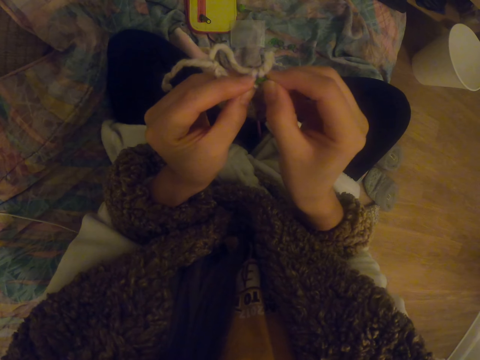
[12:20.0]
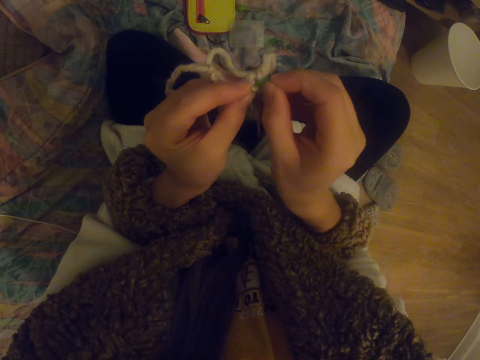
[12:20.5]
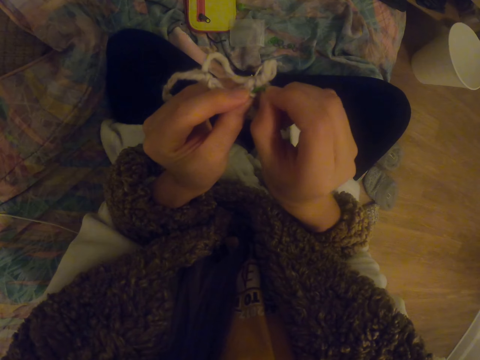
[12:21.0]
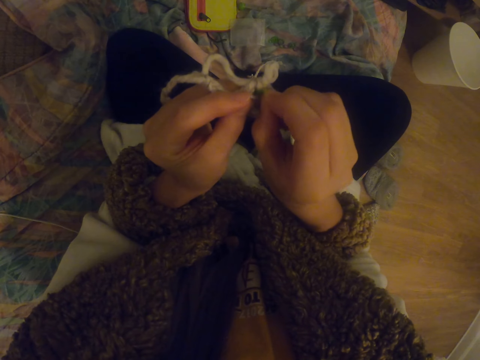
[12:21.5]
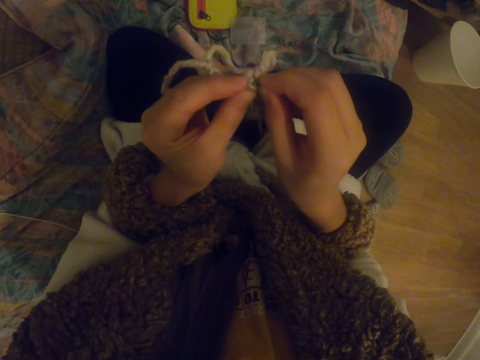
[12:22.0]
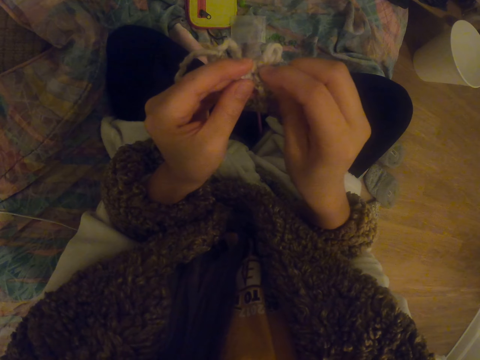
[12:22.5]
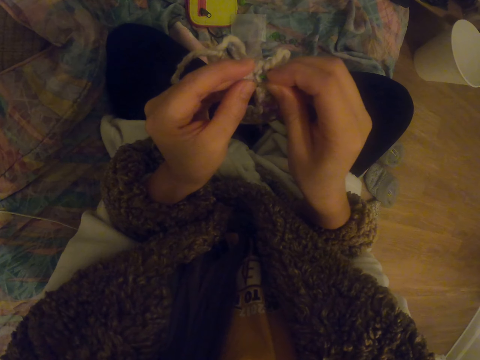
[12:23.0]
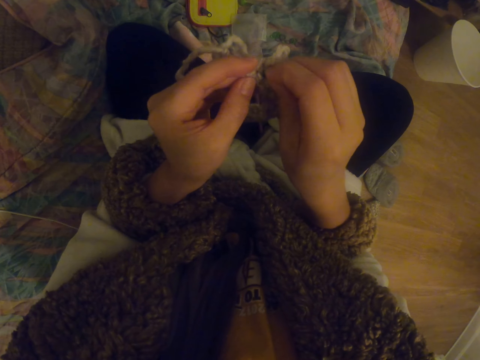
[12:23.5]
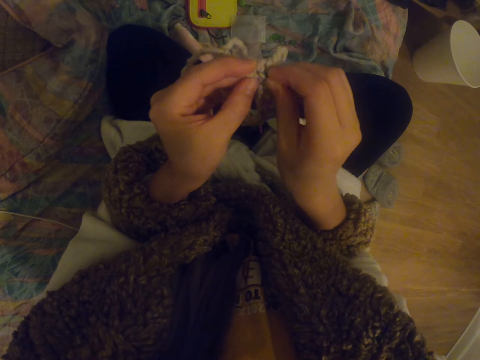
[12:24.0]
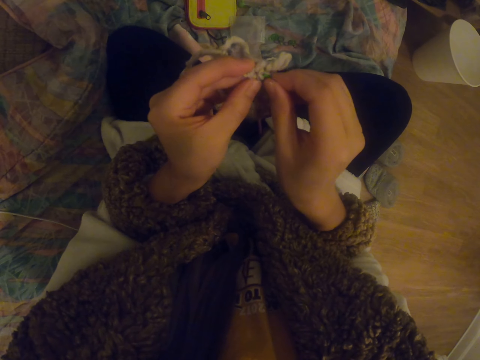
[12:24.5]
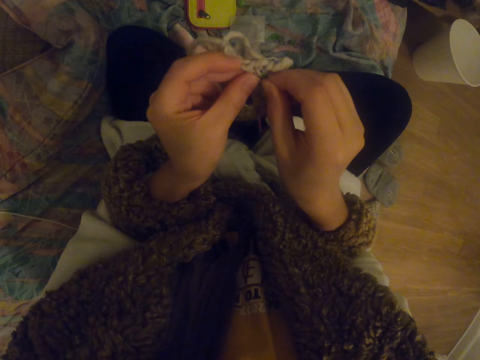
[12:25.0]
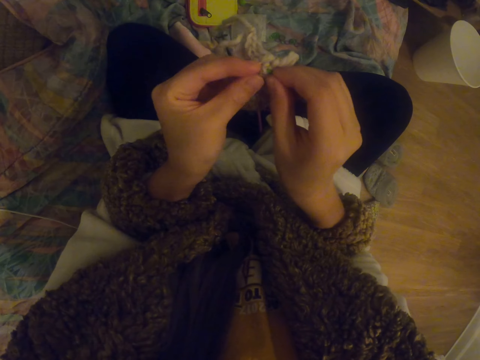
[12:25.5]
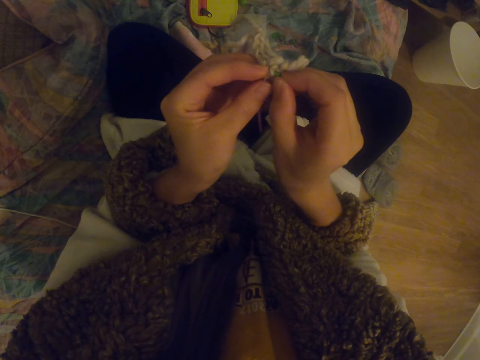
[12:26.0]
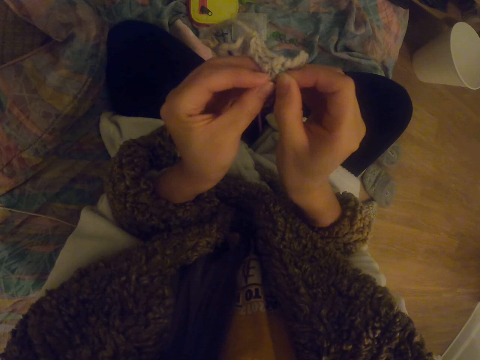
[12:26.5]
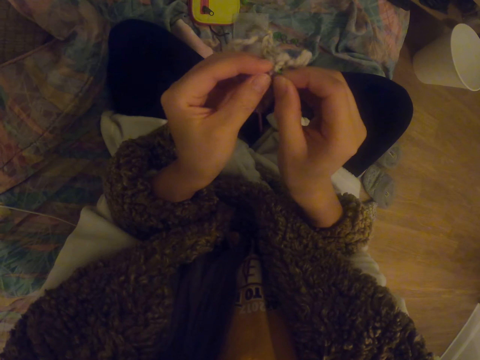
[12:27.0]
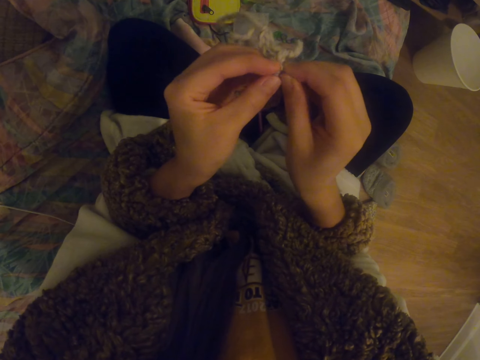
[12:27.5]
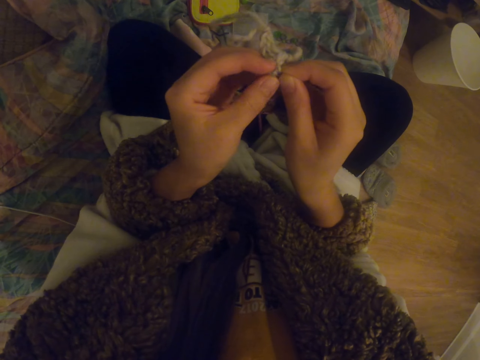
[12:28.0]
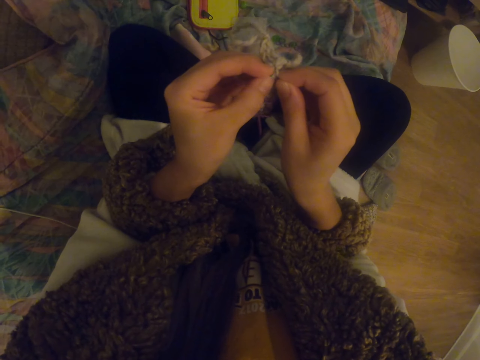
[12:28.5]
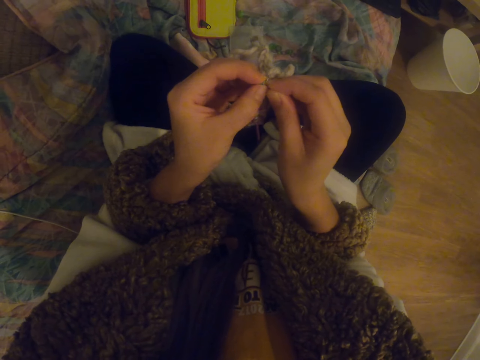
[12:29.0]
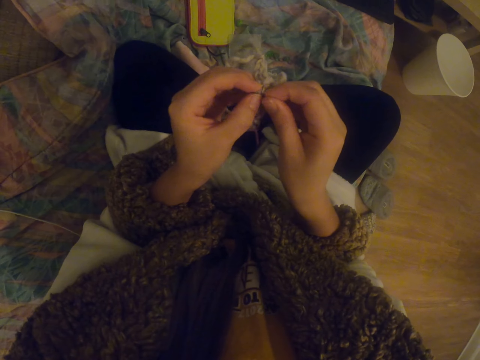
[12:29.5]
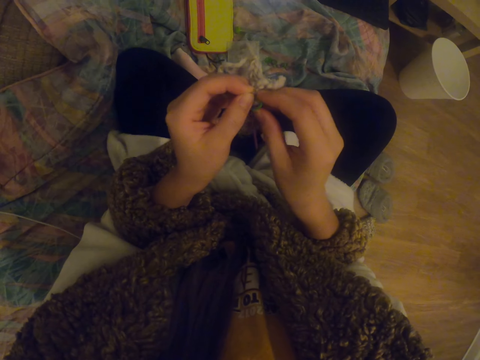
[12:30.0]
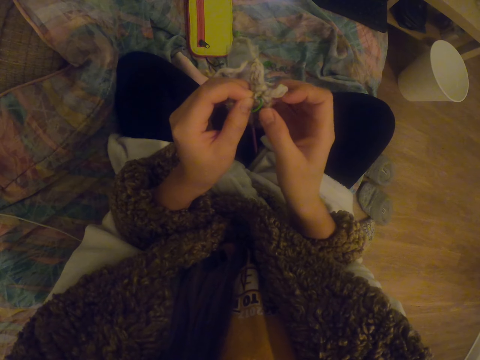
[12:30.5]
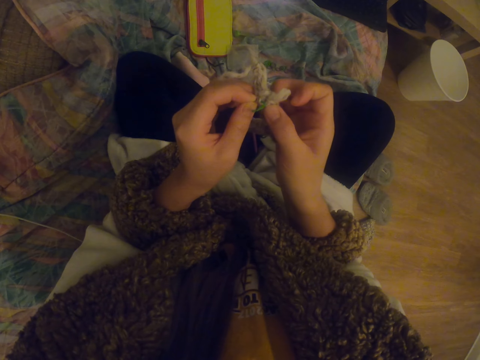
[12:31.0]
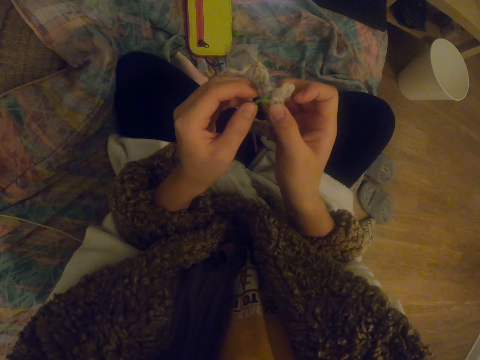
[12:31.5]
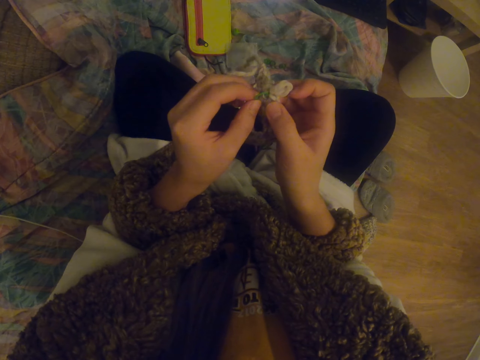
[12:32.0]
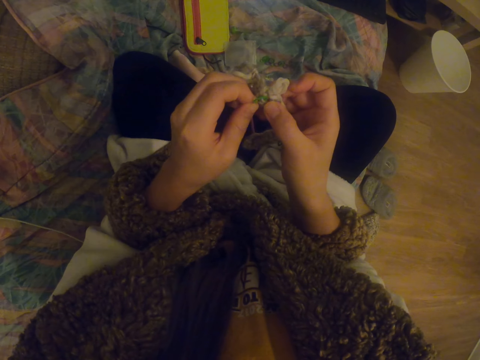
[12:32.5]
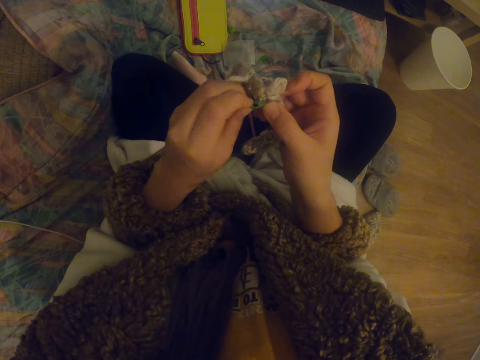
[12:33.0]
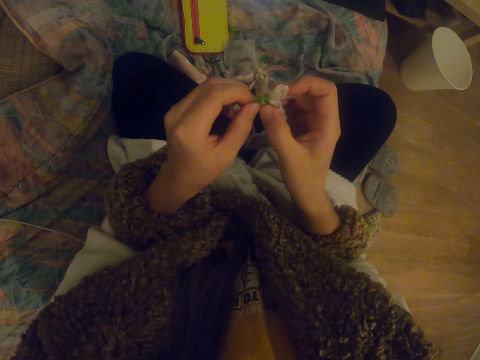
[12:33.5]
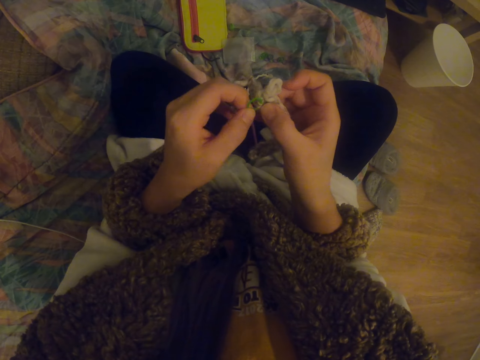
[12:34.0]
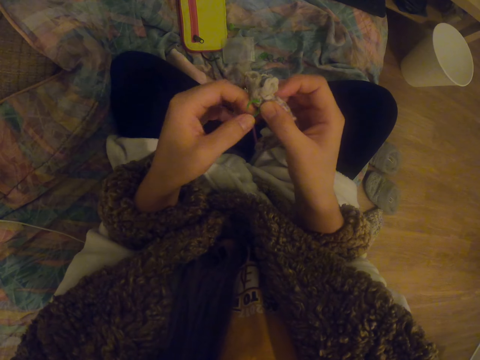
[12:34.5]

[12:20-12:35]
The camera wearer fixes something on the stitch.

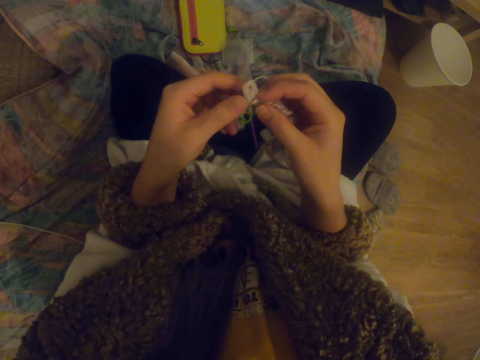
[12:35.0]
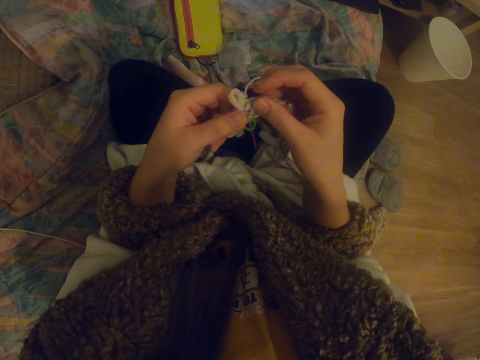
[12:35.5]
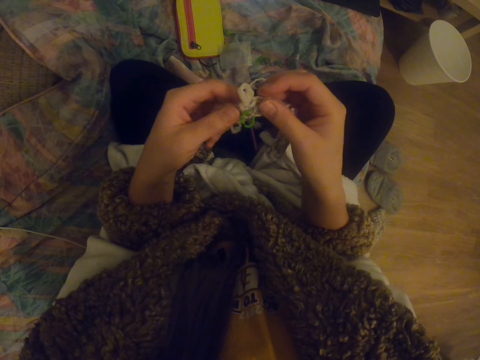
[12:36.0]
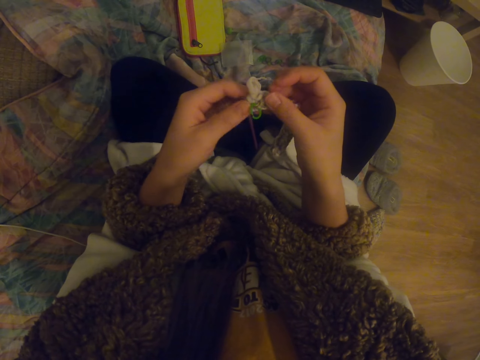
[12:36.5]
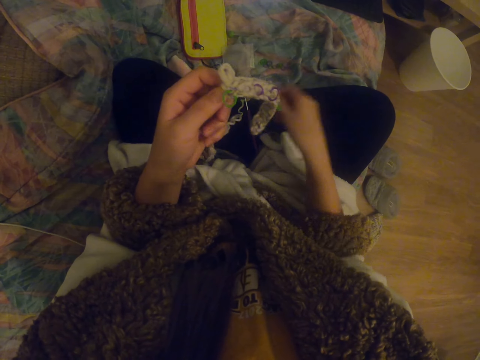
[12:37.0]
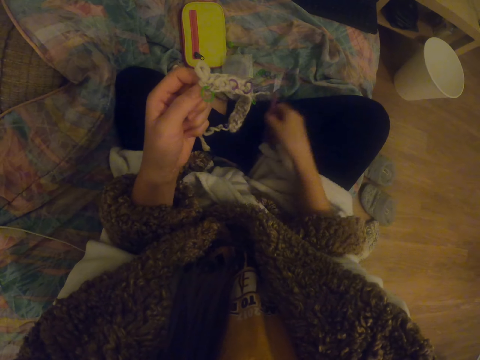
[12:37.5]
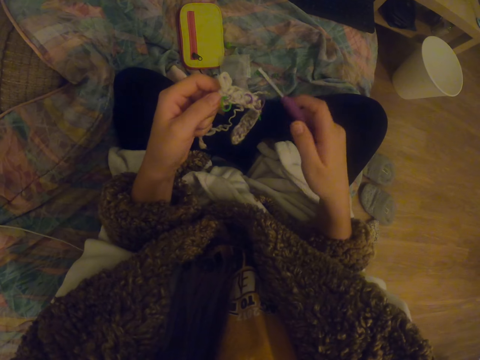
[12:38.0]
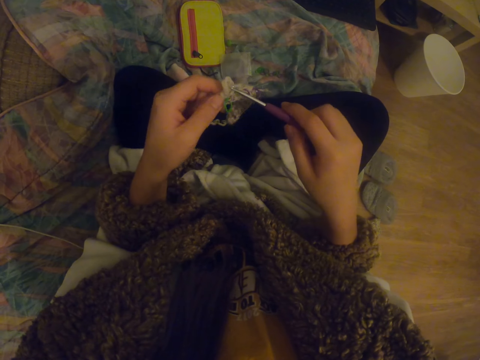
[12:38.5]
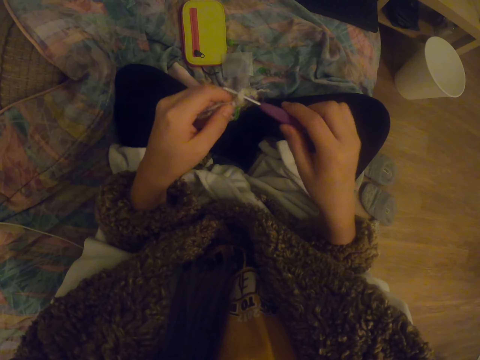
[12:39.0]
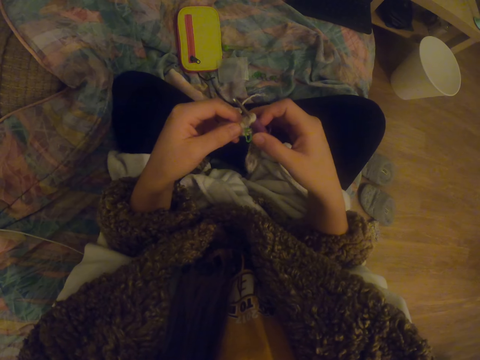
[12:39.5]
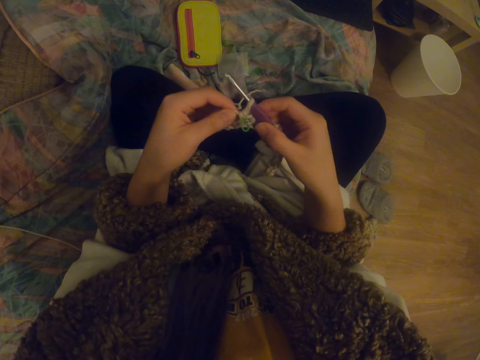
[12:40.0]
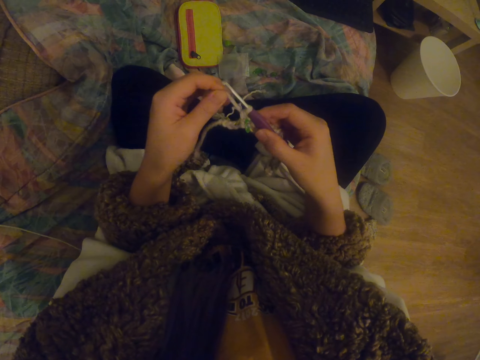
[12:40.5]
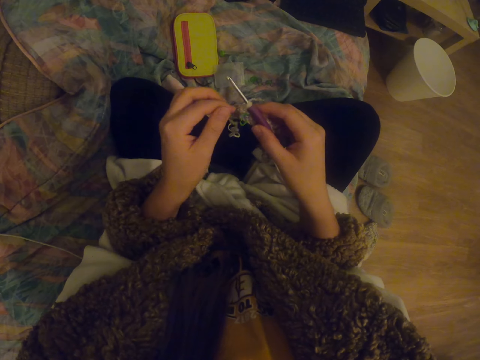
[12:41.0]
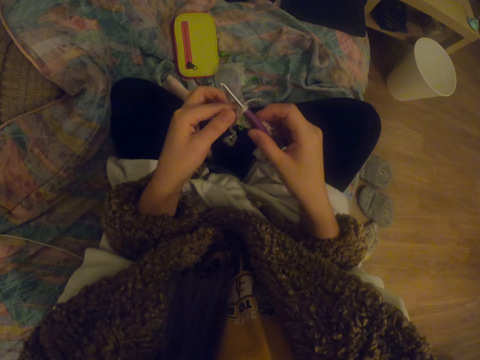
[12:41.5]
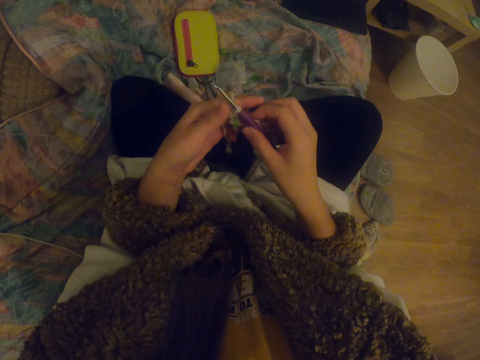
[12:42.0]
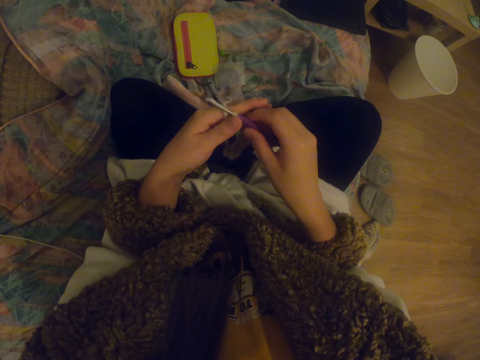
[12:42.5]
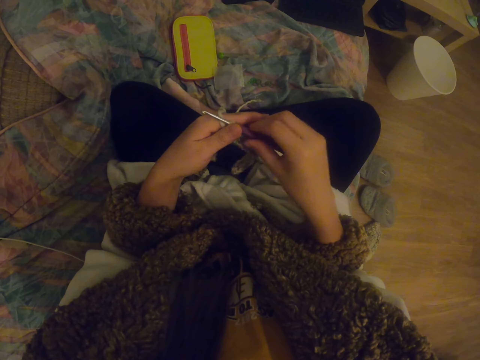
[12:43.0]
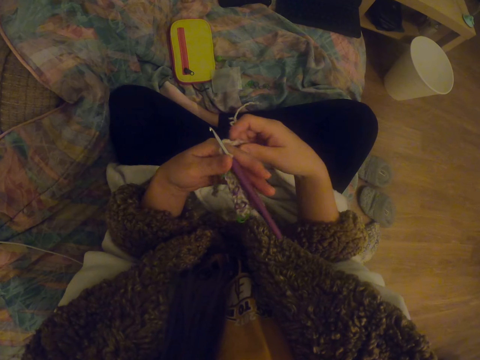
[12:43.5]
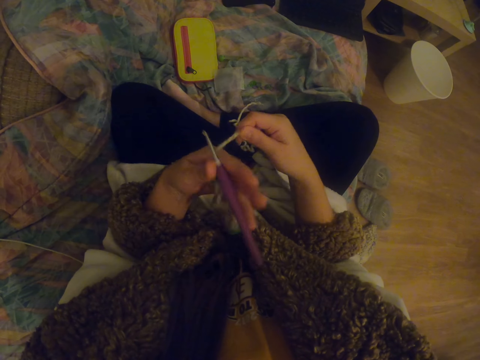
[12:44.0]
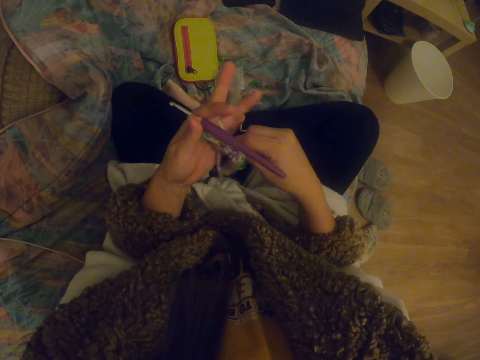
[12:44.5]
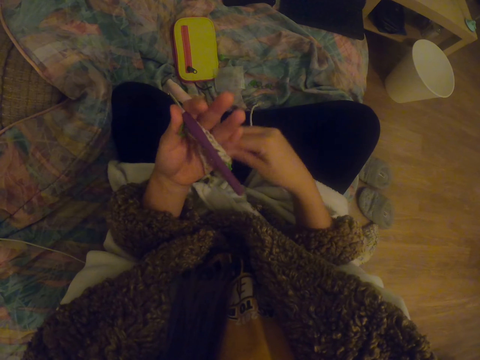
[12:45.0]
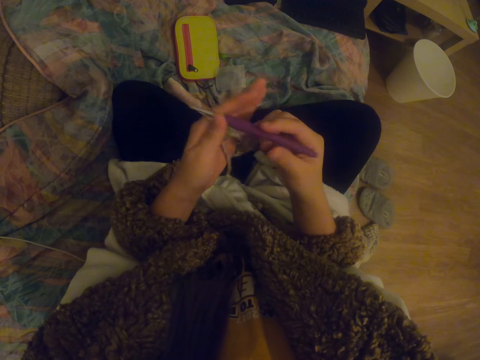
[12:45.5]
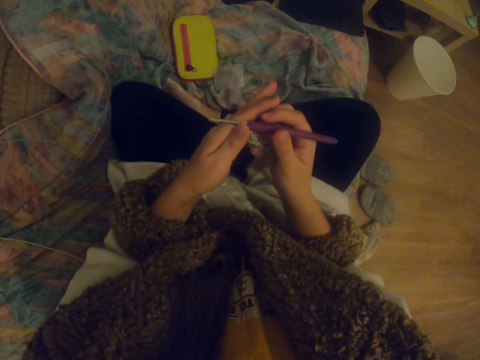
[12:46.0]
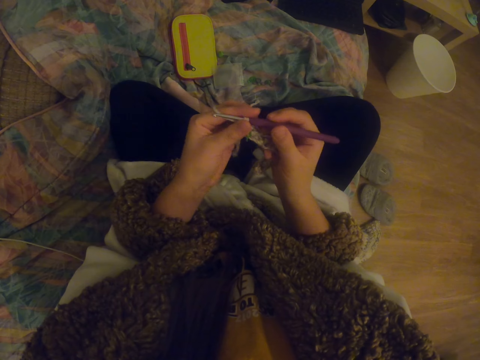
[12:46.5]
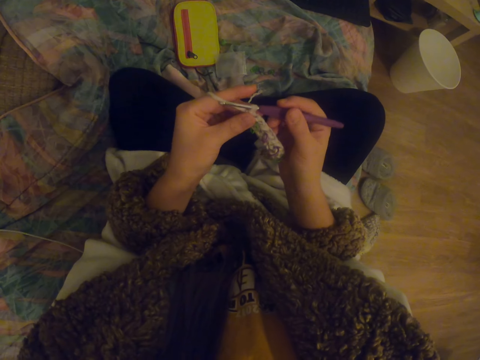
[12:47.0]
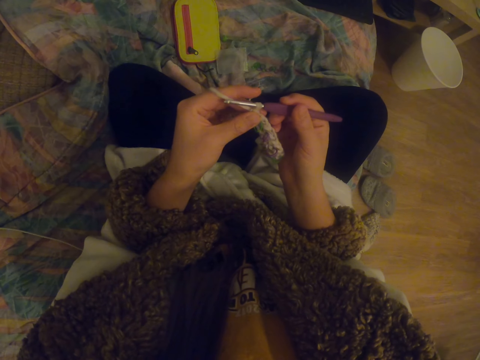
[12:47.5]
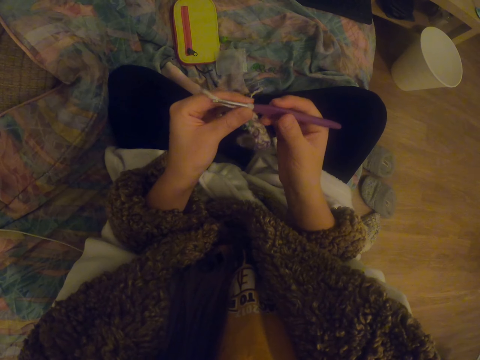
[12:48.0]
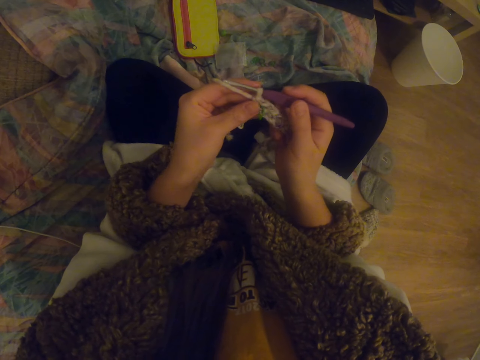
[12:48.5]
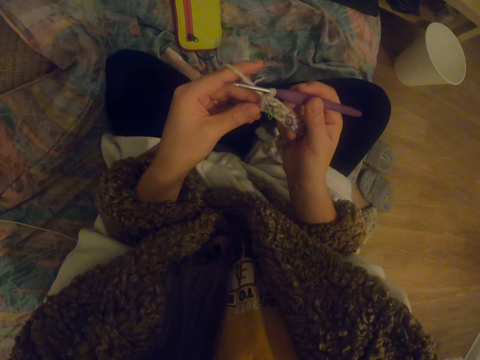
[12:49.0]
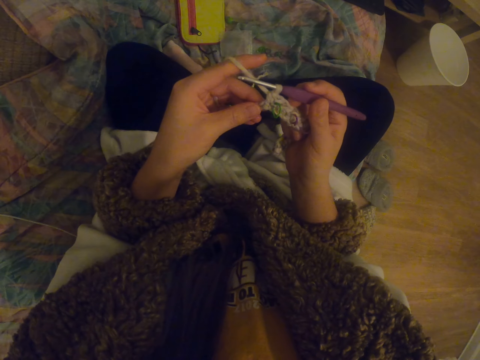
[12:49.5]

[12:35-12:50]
The camera wearer picks up the needle with the right hand. They put the needle on the stitch. They fold the thread on the fingers and put the thread in between the fingers. They stare at the garment.
